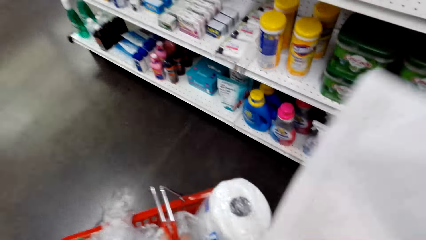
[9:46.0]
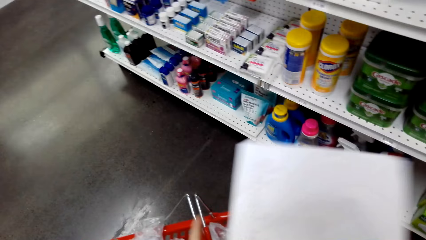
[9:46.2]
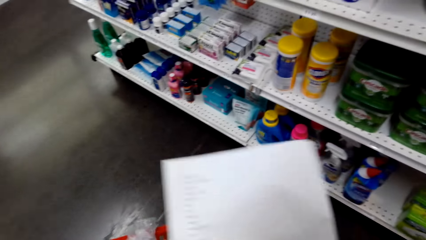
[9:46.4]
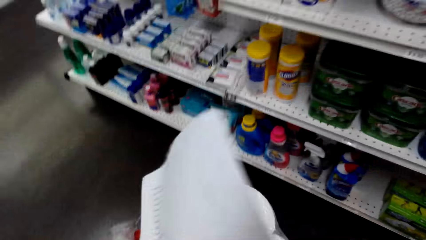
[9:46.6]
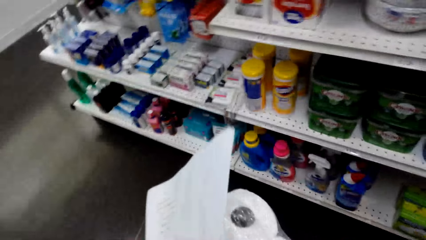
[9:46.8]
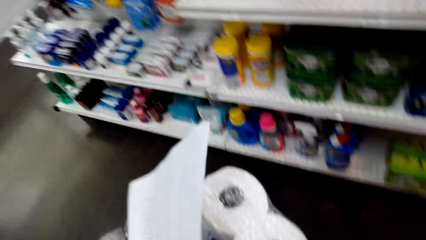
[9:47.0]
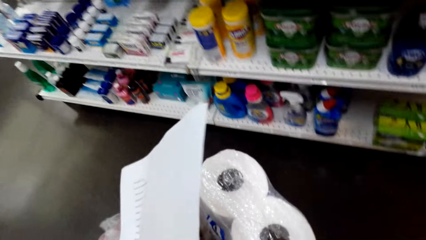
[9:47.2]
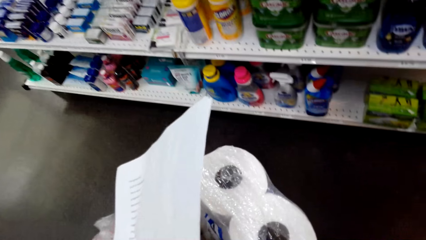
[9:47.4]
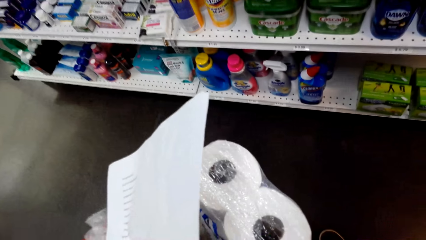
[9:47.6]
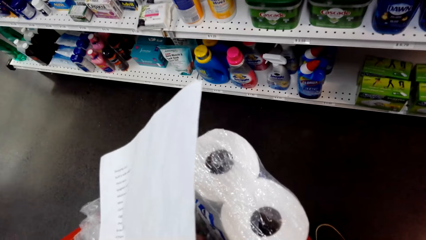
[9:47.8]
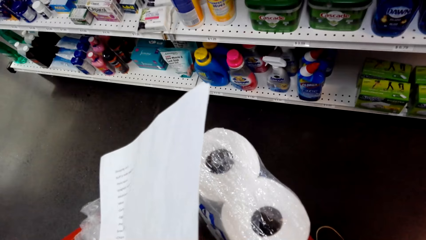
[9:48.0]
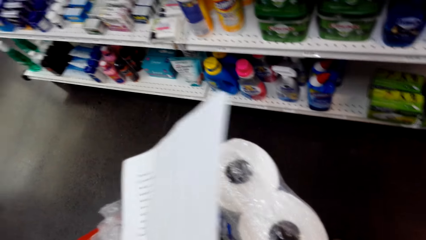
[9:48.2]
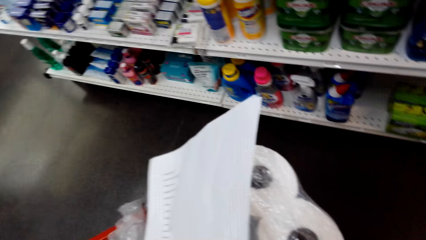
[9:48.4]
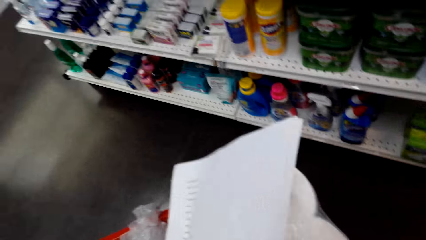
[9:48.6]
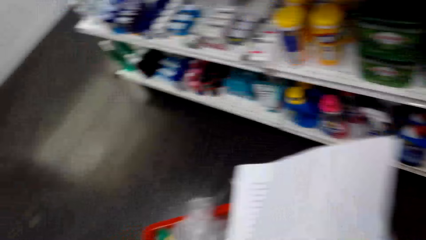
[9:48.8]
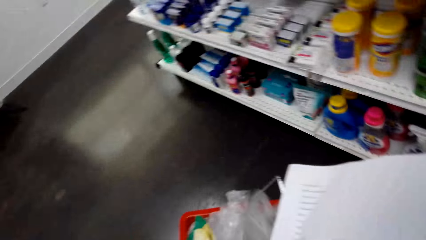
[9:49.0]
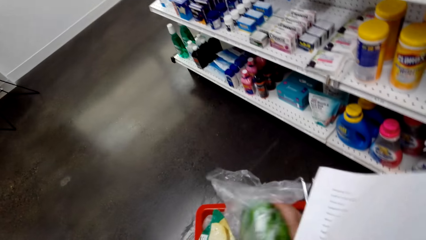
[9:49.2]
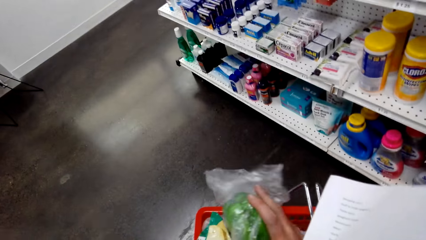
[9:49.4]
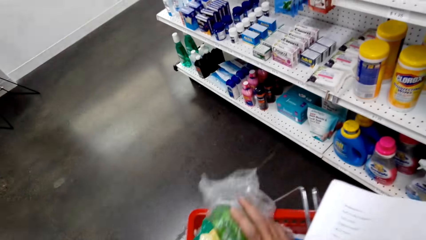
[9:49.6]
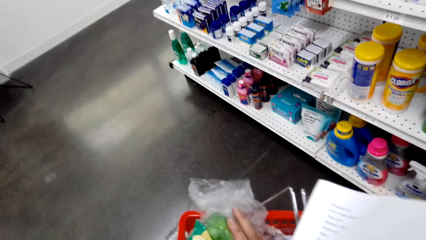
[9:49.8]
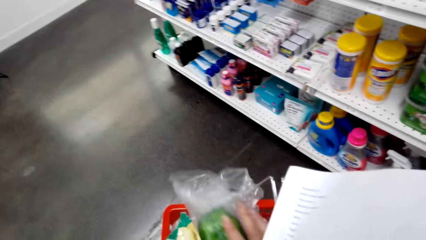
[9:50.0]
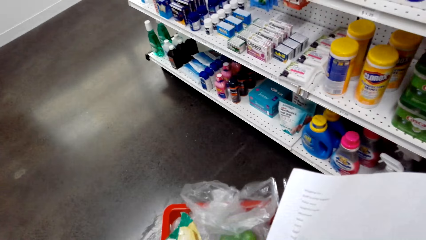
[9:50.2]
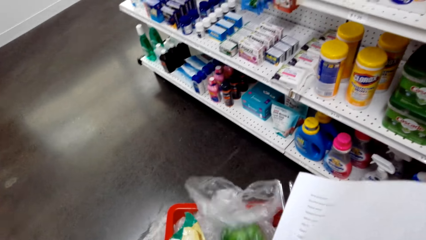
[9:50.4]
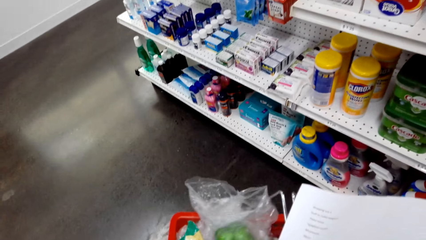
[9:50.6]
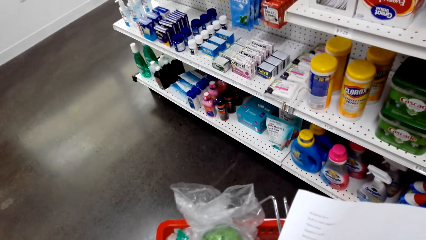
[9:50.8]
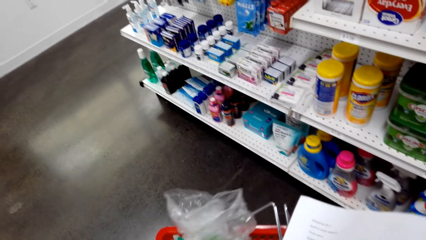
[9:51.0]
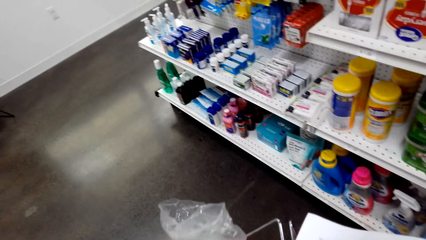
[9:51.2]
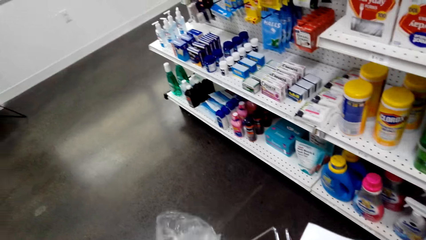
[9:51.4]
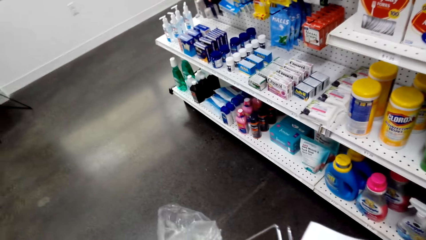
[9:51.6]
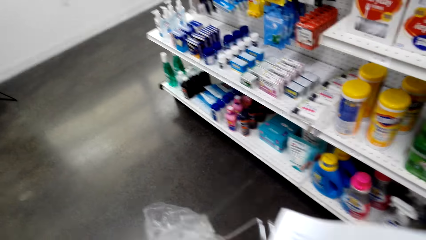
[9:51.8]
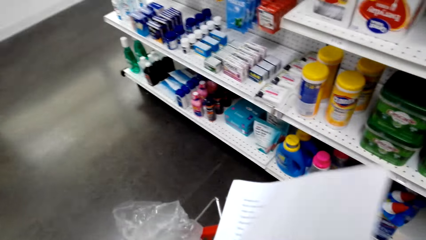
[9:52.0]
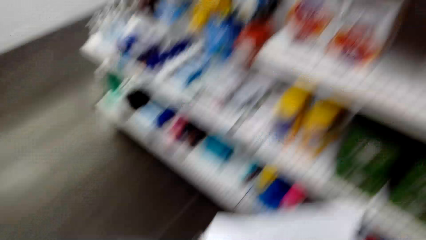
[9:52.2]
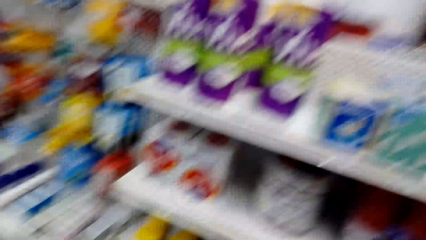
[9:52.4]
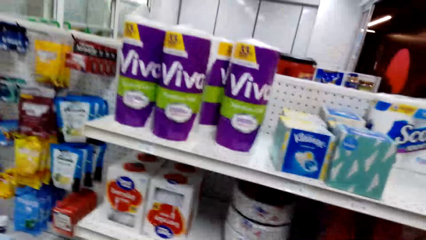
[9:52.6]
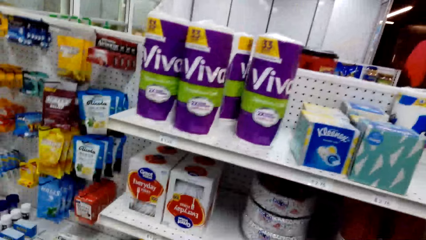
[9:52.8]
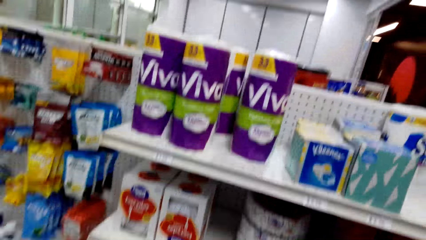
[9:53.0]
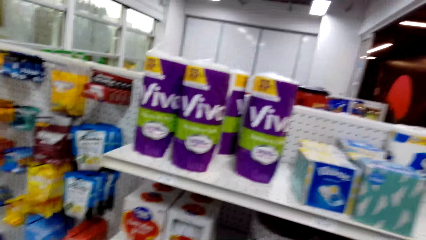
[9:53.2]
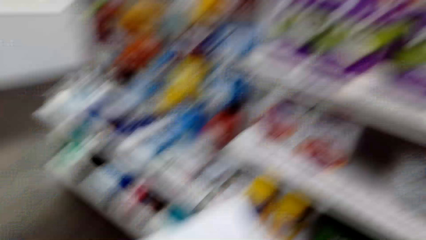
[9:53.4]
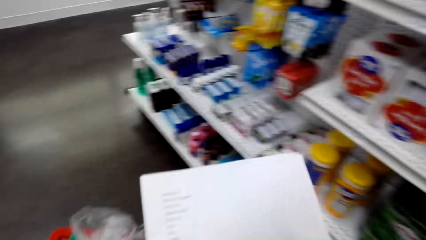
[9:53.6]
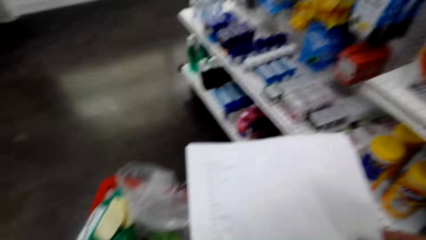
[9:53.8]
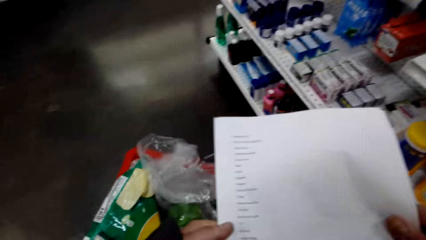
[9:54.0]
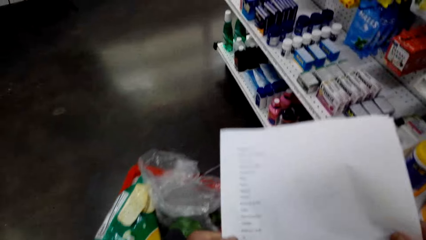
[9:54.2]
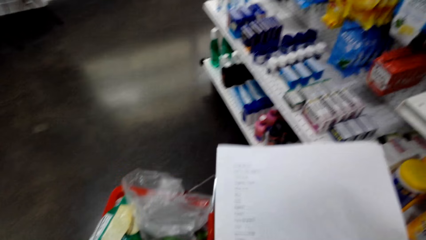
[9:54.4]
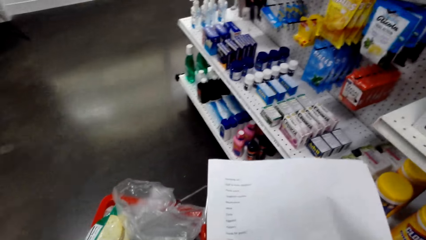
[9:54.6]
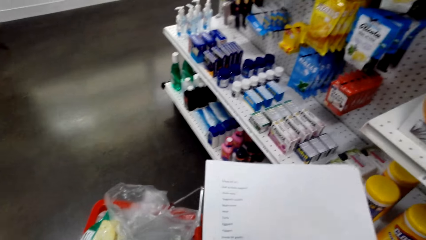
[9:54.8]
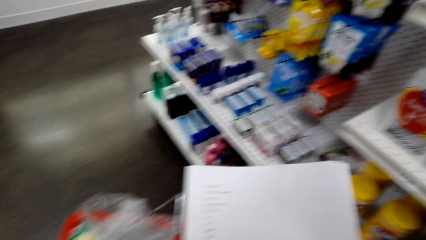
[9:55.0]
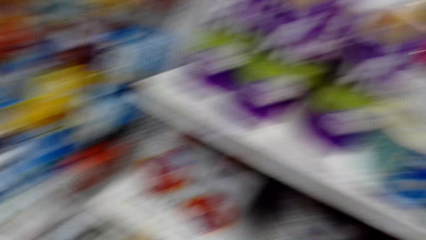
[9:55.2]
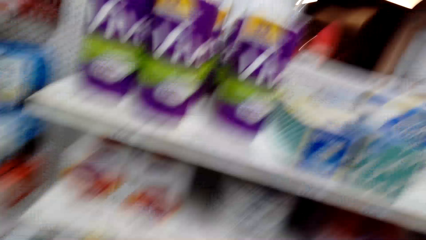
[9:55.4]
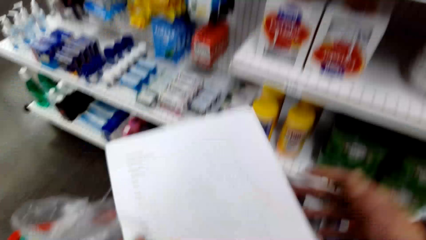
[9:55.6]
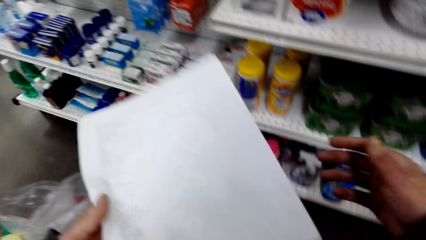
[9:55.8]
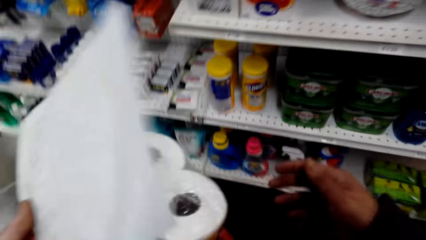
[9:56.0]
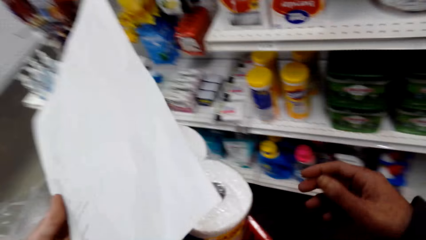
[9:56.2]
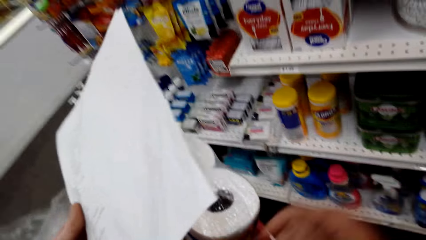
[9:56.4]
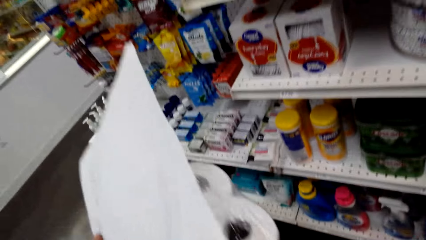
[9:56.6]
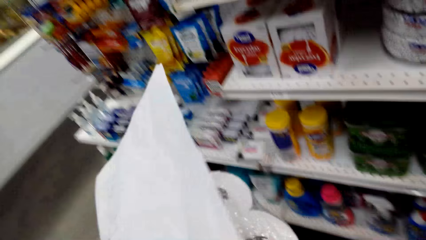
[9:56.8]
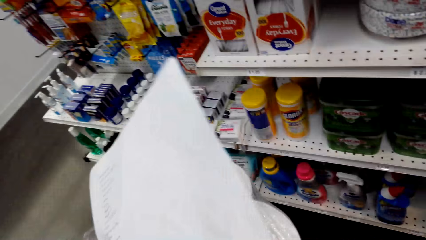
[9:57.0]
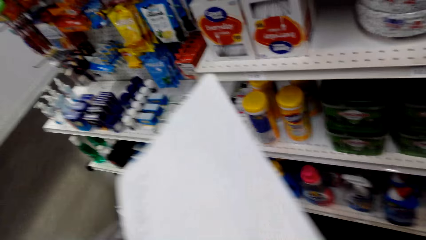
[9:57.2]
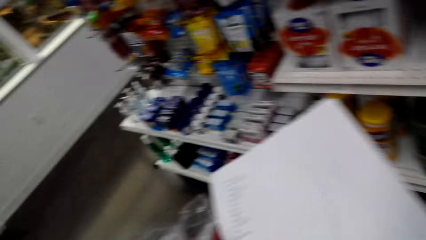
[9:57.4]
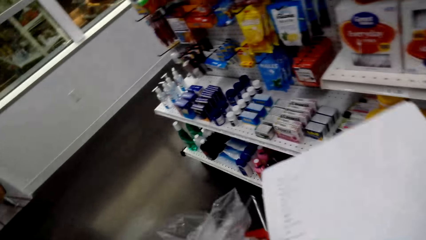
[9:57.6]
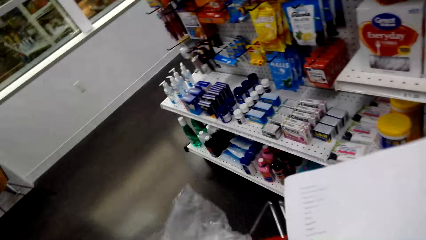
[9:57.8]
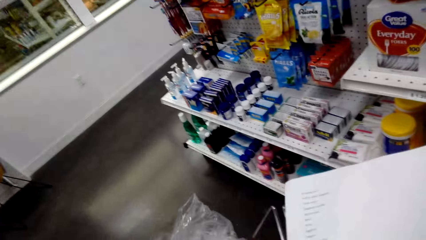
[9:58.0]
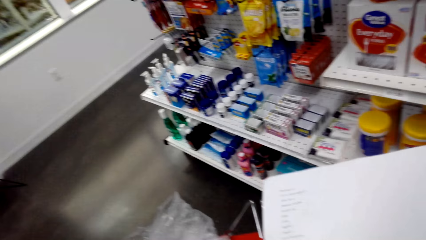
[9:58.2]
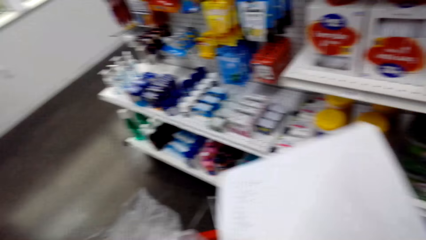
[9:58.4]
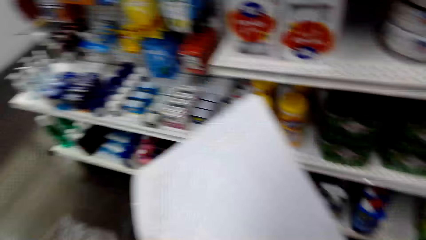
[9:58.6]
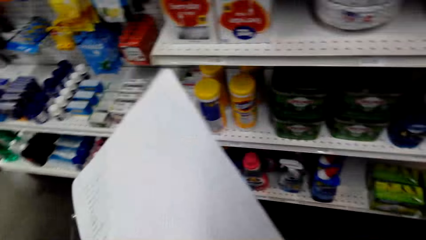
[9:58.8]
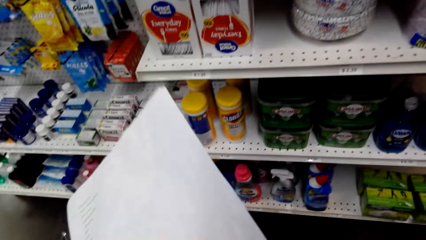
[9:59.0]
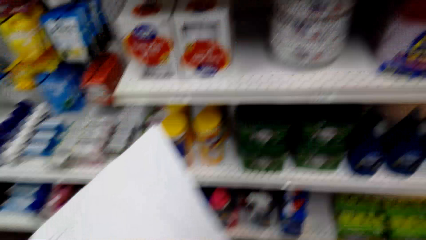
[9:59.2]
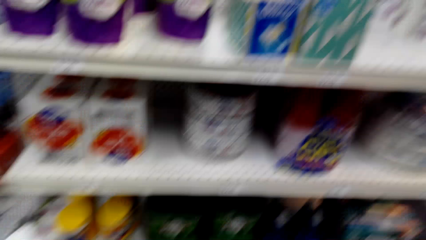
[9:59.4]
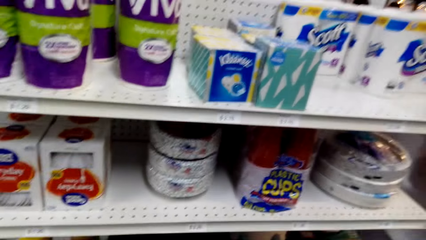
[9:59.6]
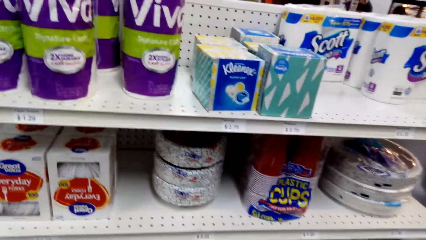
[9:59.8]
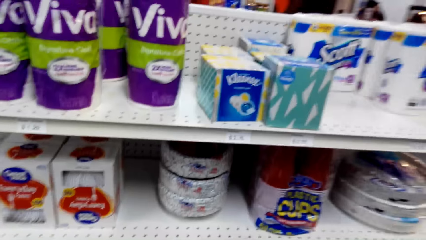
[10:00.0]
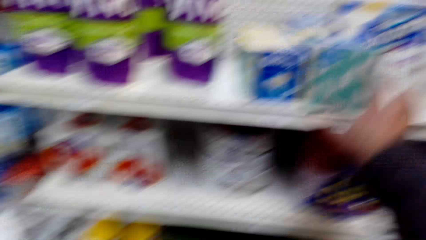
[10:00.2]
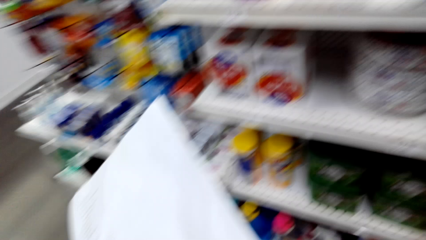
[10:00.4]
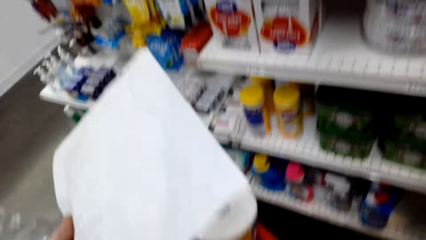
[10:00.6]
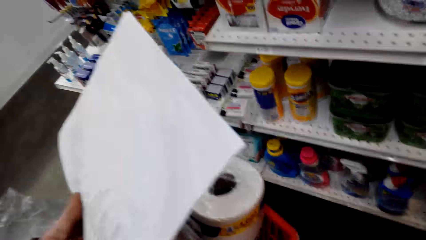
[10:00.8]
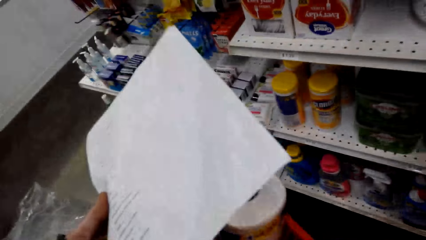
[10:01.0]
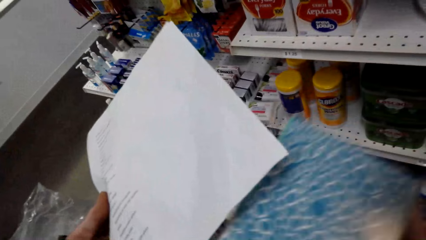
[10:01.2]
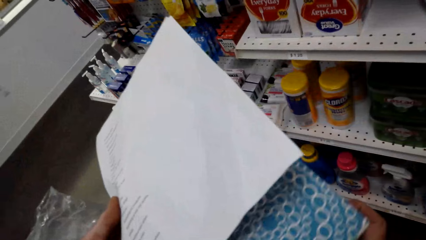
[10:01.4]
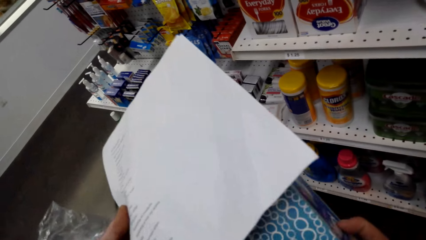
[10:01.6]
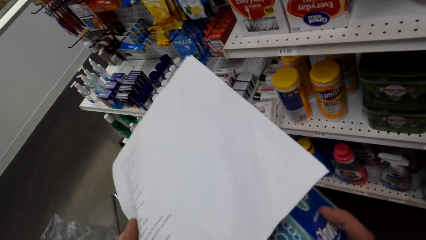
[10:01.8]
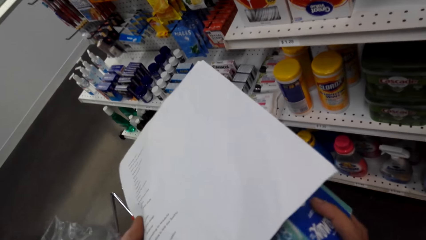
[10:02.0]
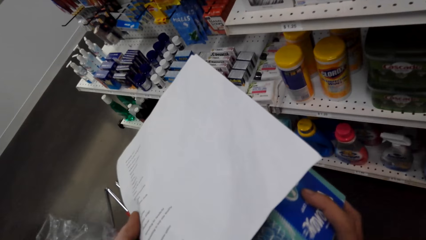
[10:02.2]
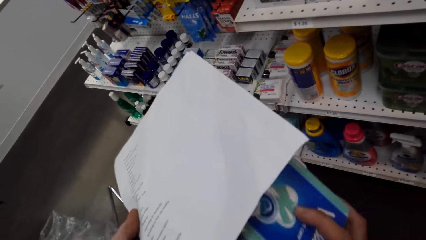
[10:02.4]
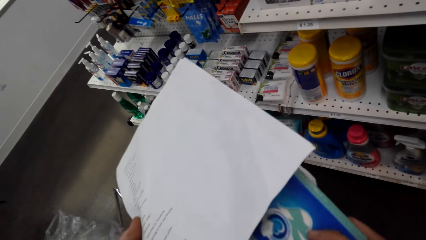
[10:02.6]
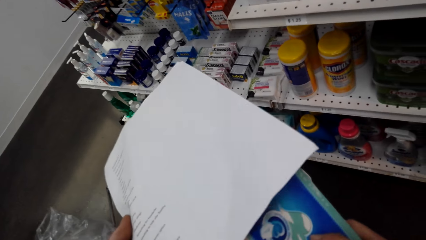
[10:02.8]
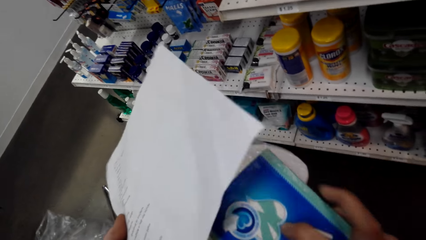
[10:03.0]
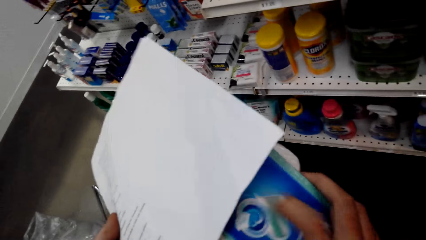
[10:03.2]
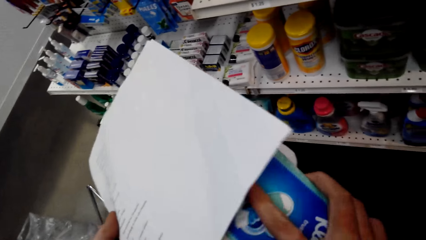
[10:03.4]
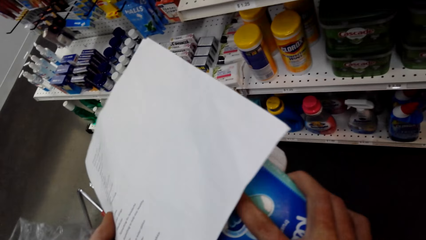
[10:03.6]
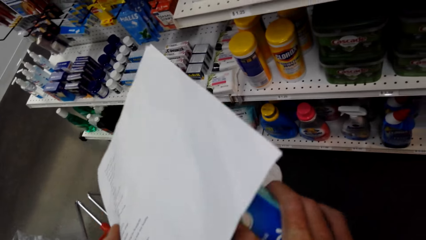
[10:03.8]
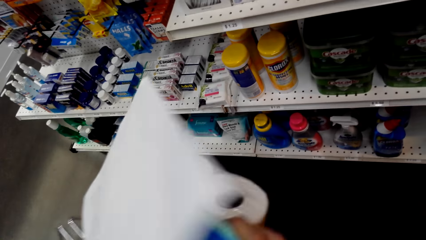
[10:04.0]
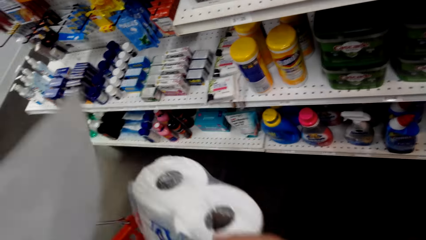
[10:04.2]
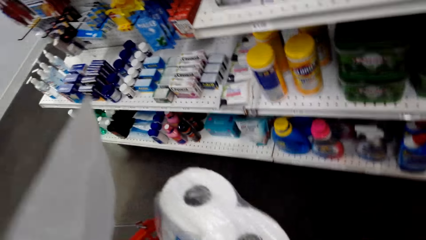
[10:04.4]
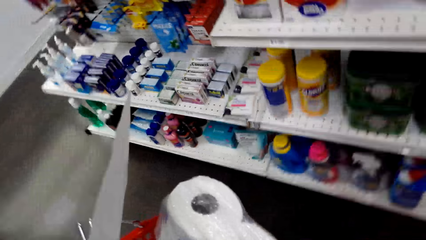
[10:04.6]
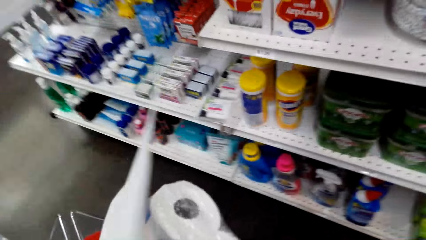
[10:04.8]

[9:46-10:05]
The camera wearer holds a paper. They turn around. They look in the basket. They hold the paper. They turn around. They hold the paper. They hold the shopping basket. They turn around. They put a packet in the shopping basket. They take something from the shelf.
